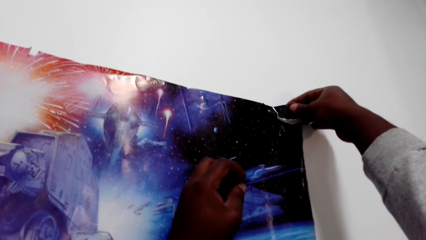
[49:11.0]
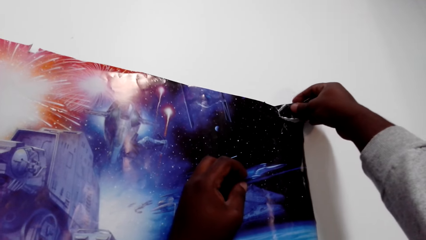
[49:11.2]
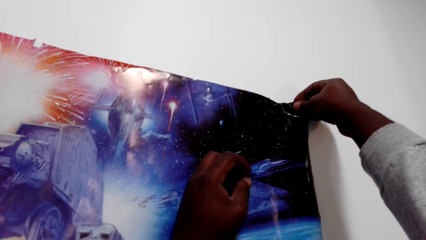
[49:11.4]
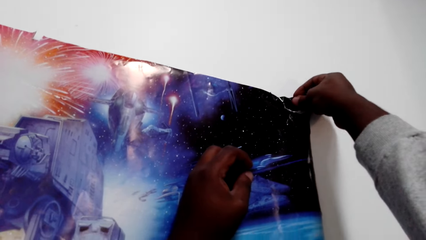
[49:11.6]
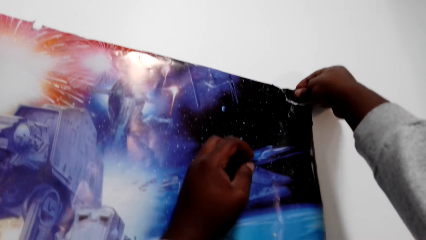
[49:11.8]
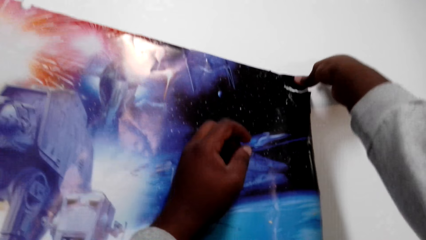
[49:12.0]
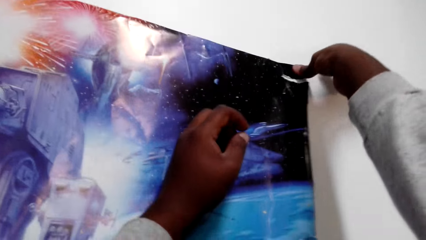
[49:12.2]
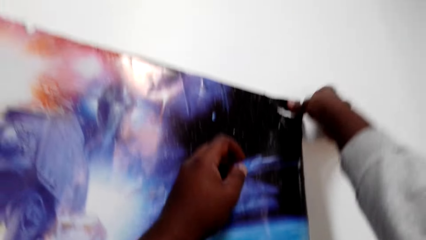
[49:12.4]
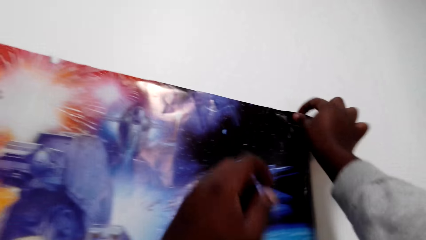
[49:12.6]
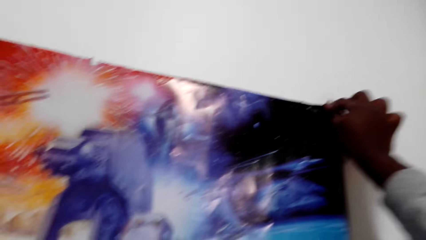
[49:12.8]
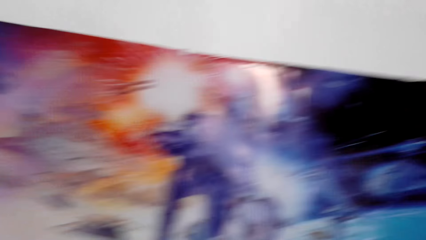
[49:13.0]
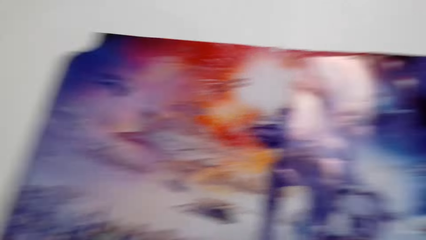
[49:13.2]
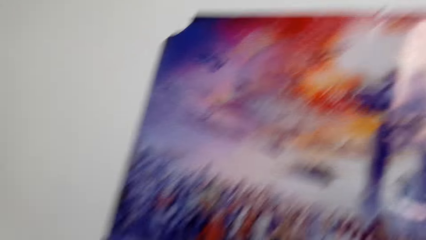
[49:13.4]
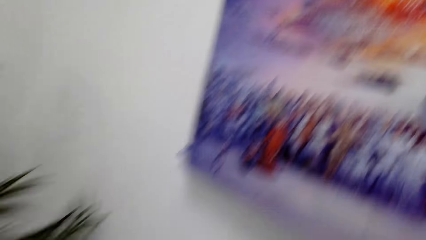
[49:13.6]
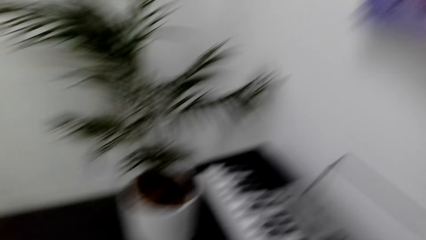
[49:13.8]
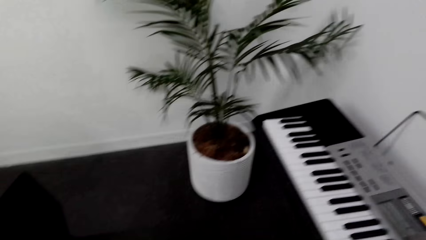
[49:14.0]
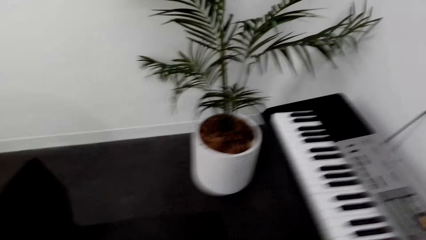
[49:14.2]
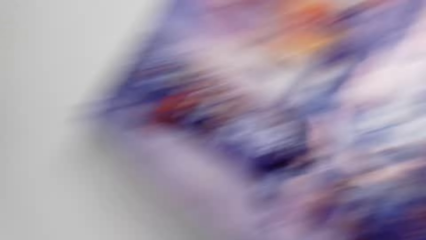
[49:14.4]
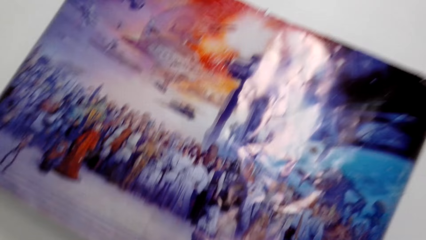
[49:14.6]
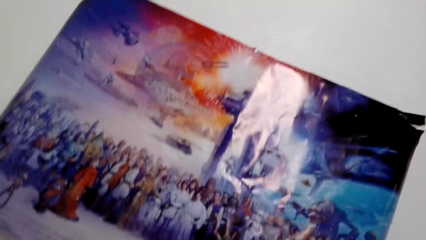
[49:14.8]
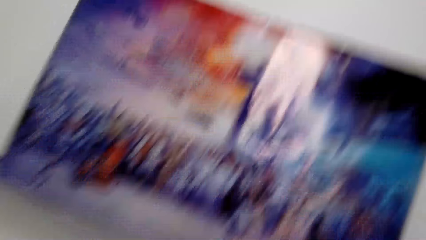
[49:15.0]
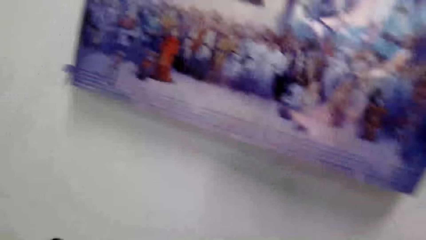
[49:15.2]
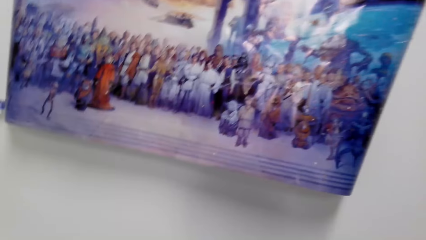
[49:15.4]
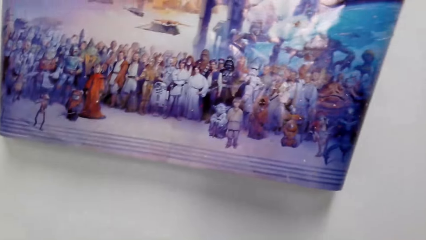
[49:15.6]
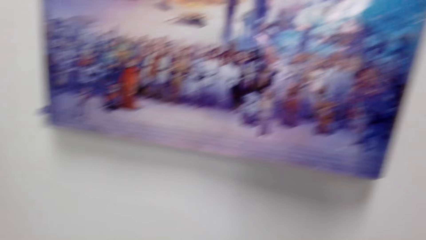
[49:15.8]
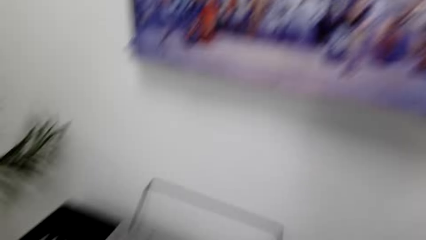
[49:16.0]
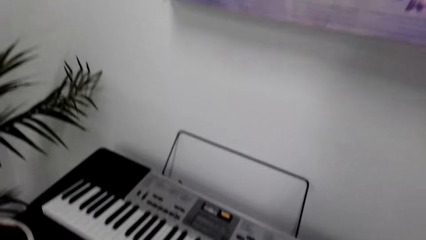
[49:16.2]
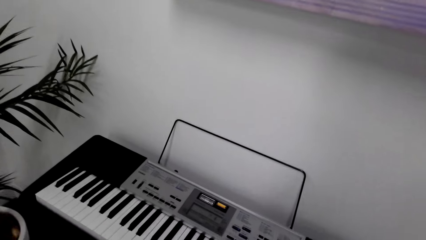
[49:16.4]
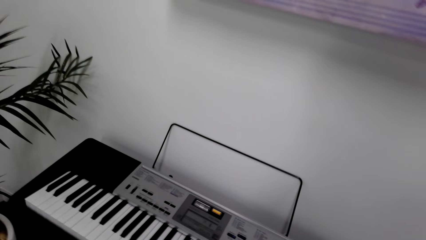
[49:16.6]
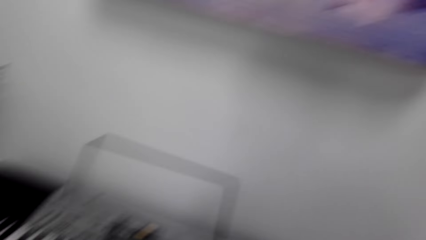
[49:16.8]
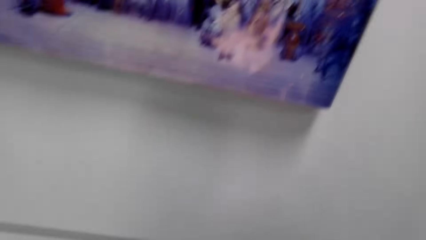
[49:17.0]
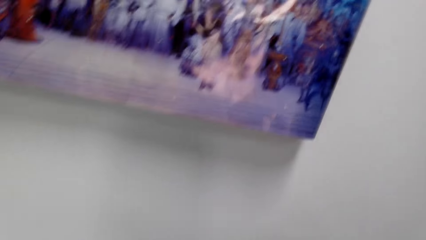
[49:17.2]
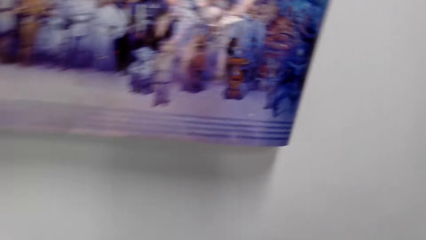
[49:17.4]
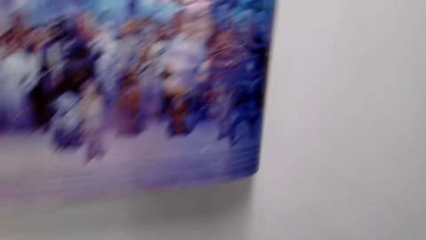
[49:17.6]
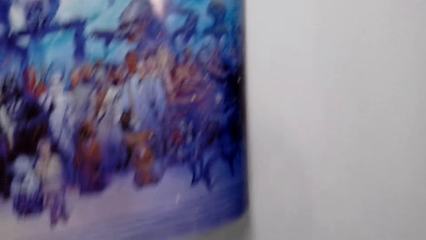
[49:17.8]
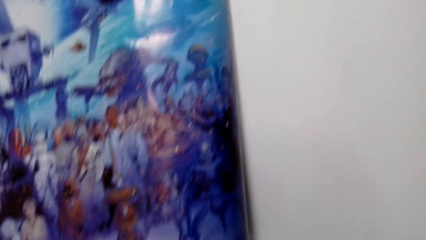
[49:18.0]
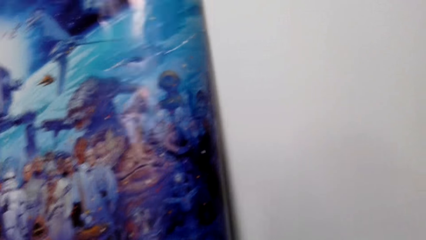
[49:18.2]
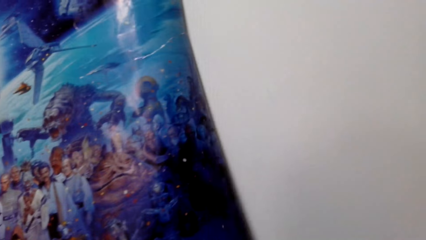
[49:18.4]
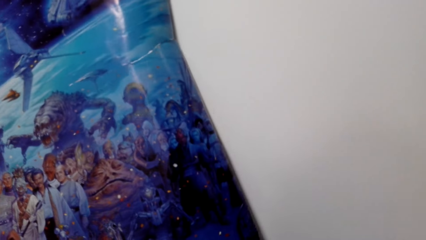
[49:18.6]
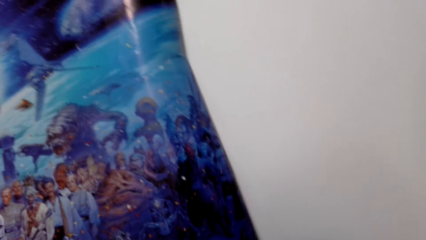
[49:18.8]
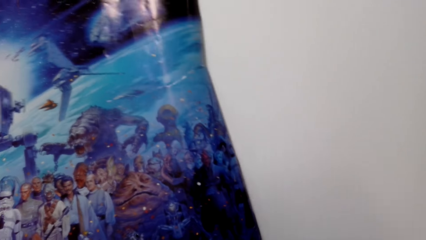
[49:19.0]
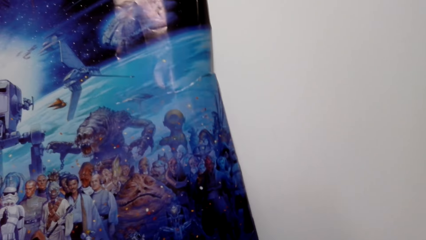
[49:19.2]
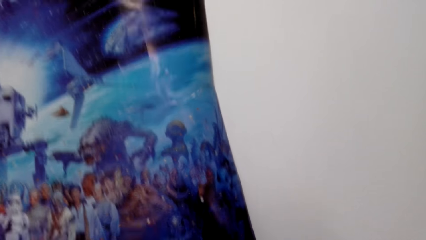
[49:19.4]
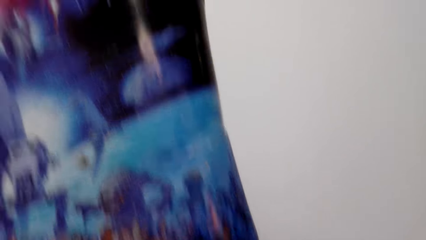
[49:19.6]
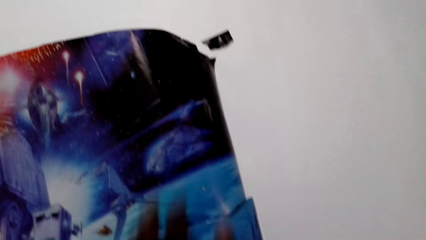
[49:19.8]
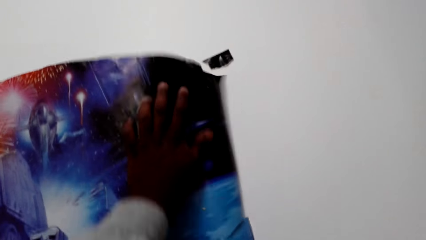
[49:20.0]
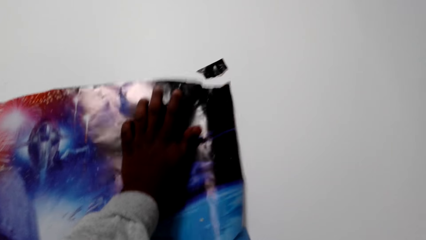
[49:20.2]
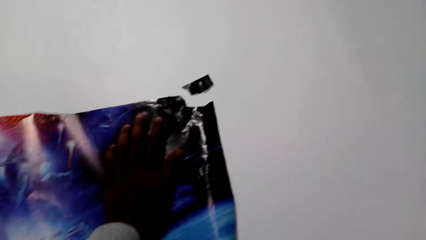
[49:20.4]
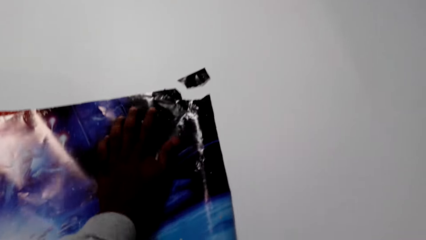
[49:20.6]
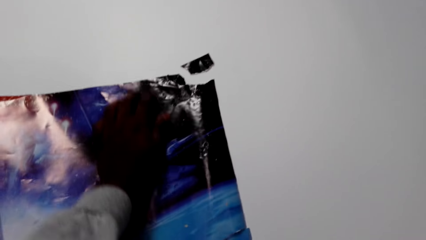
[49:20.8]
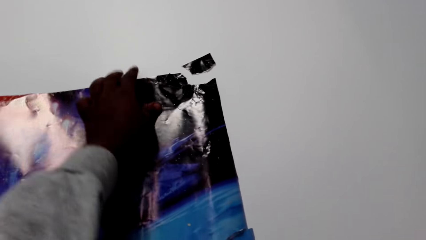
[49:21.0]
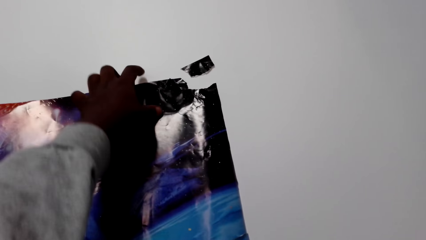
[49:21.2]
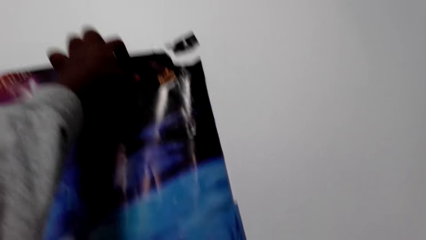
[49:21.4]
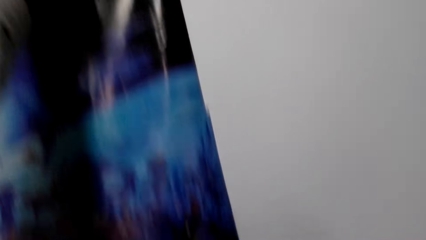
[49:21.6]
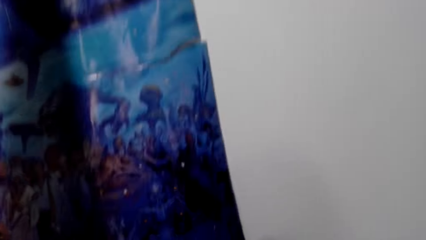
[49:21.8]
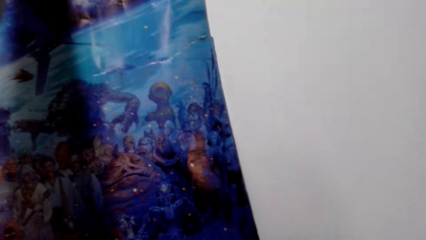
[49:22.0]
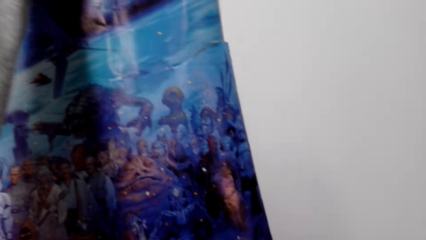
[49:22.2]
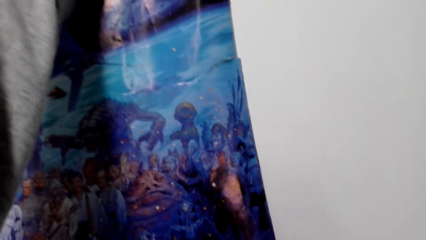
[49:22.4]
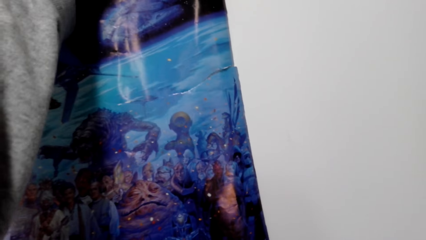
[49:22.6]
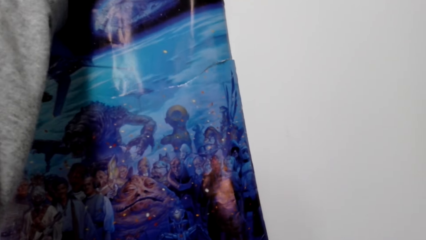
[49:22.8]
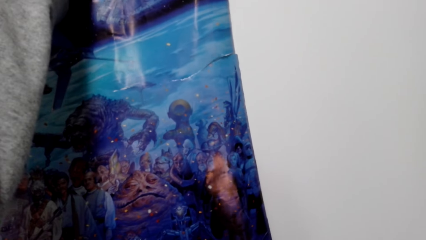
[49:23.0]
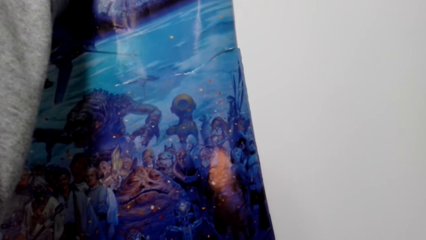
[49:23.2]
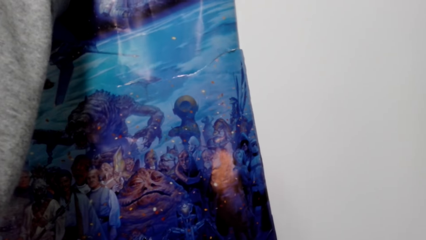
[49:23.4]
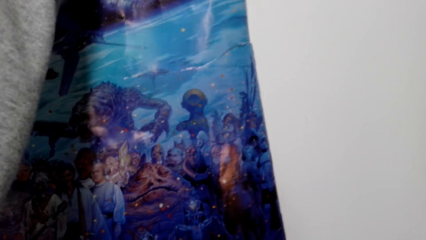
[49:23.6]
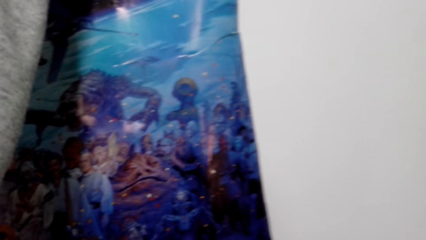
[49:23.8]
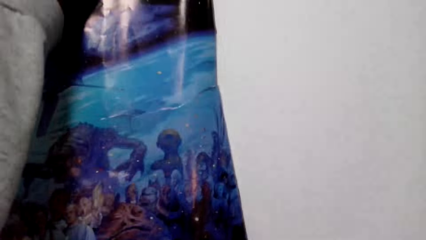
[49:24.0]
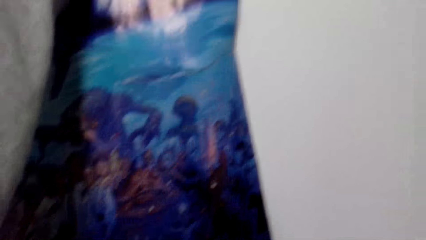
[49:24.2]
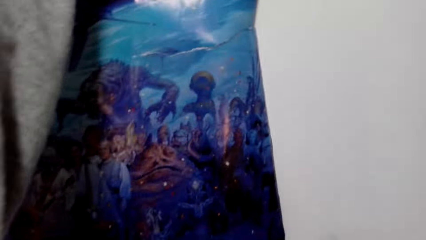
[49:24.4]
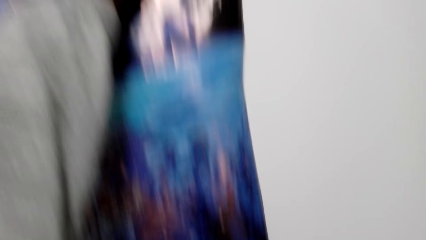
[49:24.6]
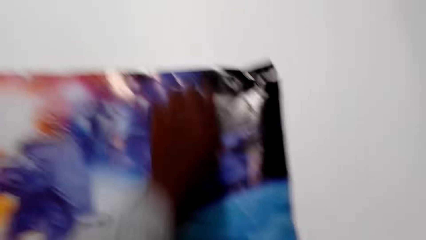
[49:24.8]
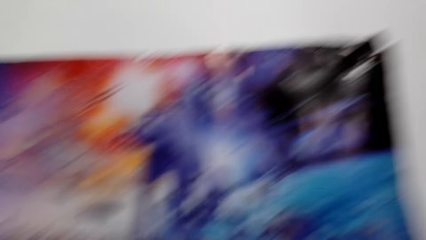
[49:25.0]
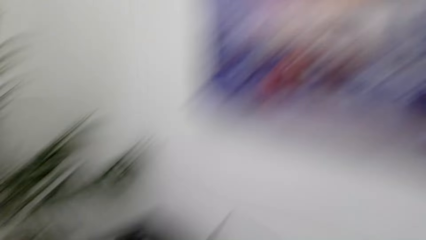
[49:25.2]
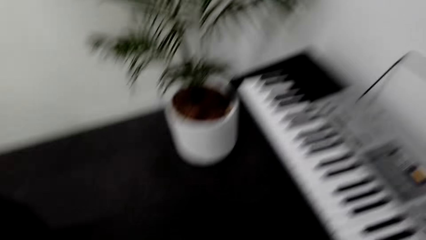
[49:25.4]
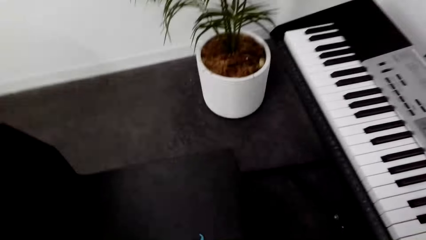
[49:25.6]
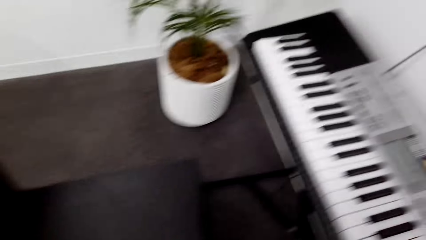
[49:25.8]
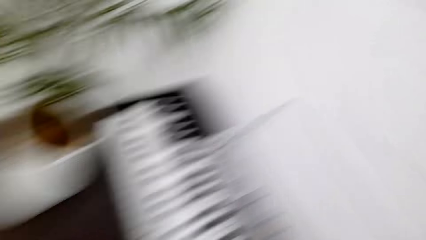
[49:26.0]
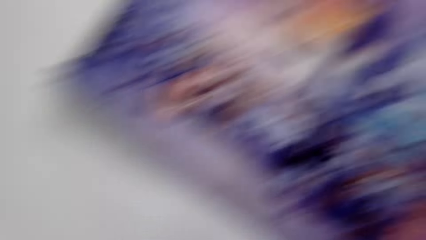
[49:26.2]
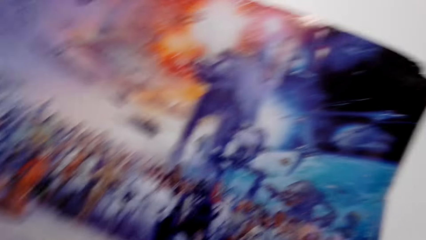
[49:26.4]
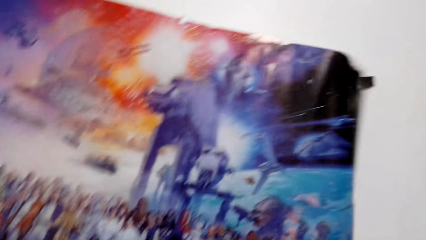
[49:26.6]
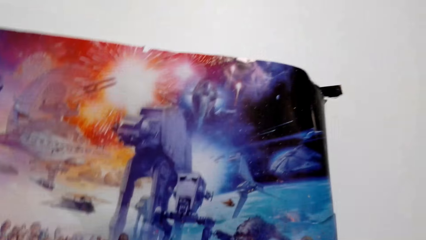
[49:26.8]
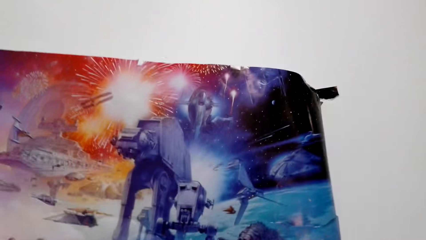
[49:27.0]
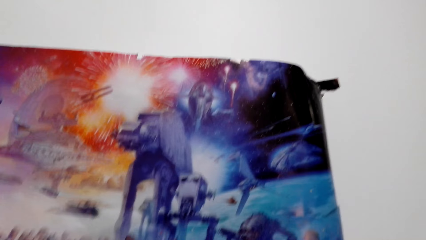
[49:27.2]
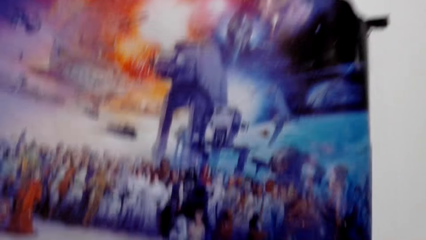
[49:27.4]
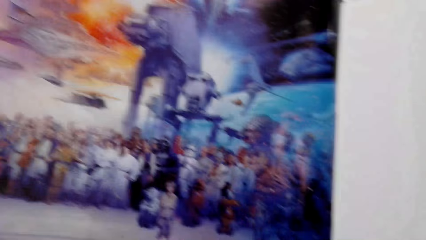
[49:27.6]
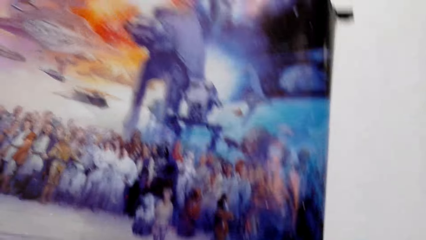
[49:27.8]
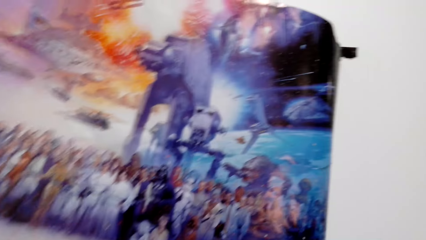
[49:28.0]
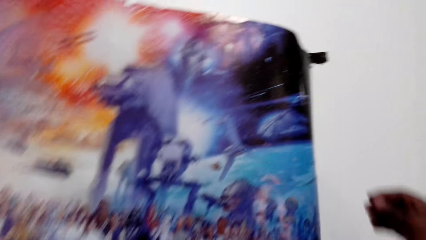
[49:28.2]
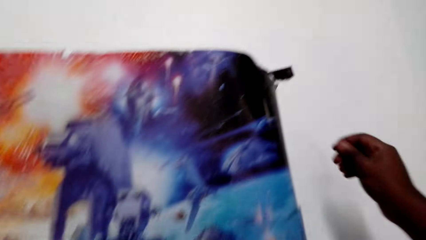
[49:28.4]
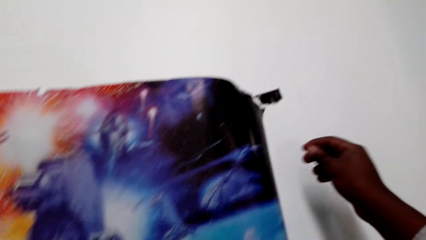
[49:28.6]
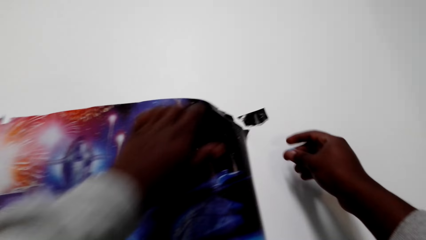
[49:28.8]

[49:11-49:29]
The camera wearer pins the picture on the wall. They put the tape on the poster and press the poster on the wall. They adjust the picture on the wall with a hand. They touch the poster. They pick up a tape.
